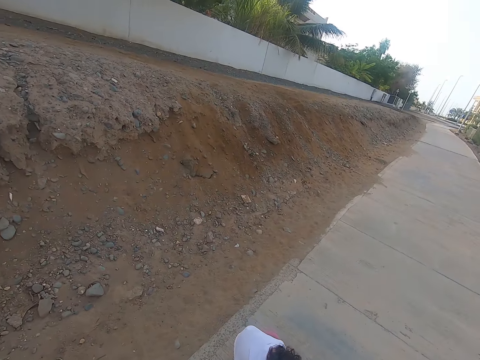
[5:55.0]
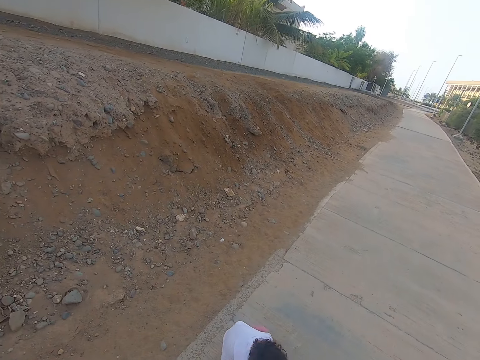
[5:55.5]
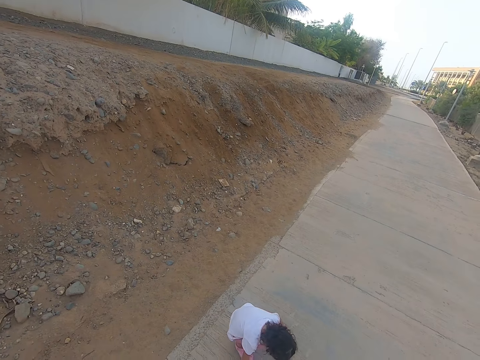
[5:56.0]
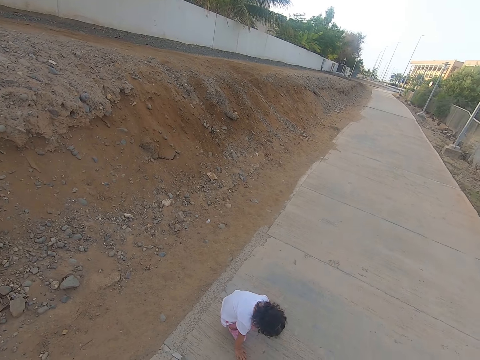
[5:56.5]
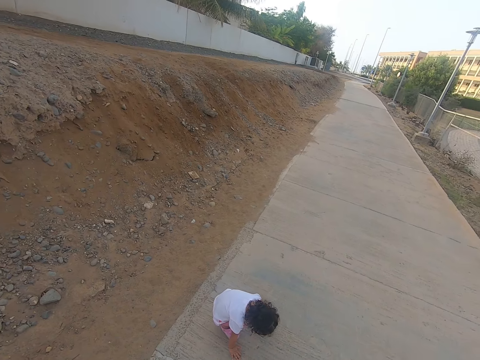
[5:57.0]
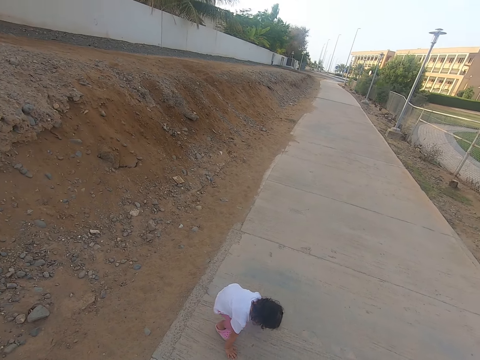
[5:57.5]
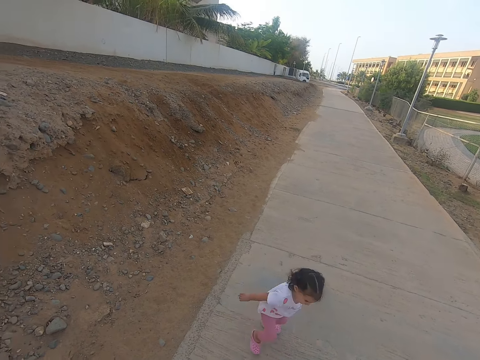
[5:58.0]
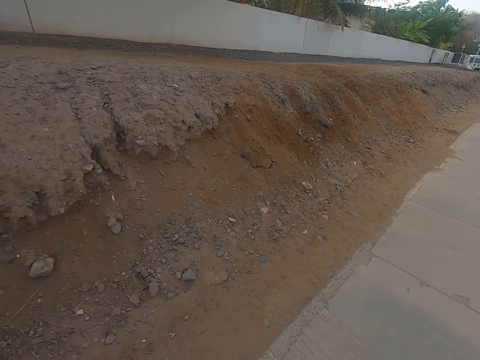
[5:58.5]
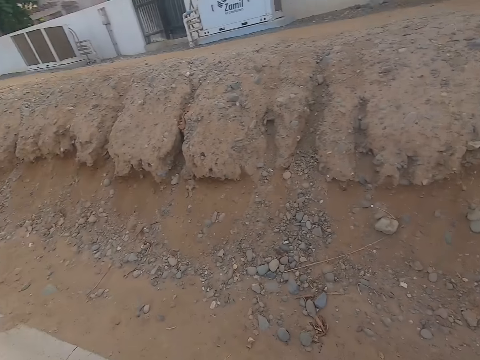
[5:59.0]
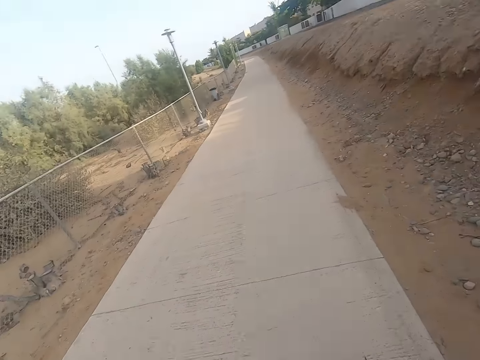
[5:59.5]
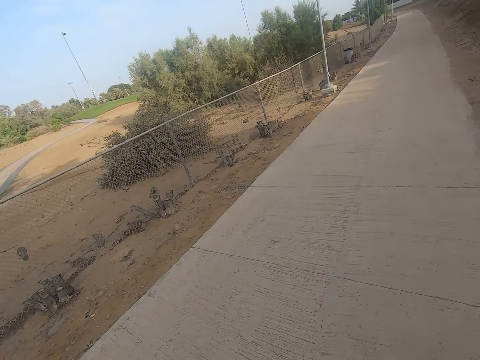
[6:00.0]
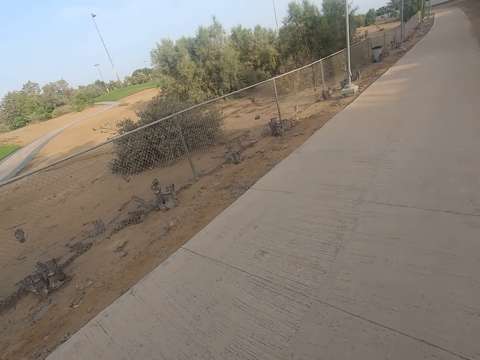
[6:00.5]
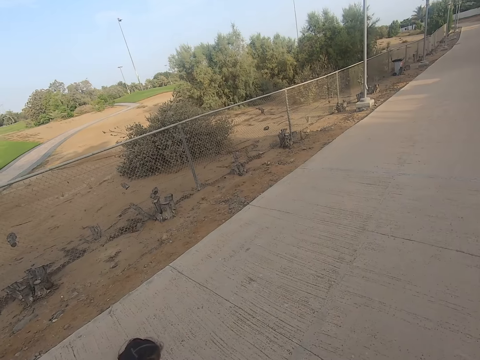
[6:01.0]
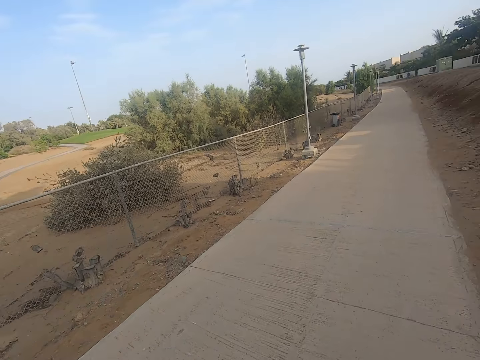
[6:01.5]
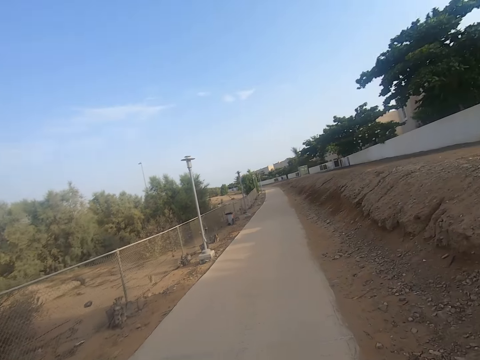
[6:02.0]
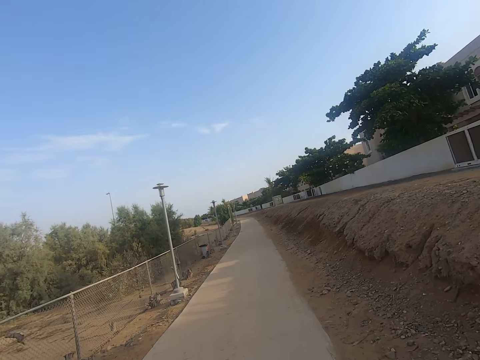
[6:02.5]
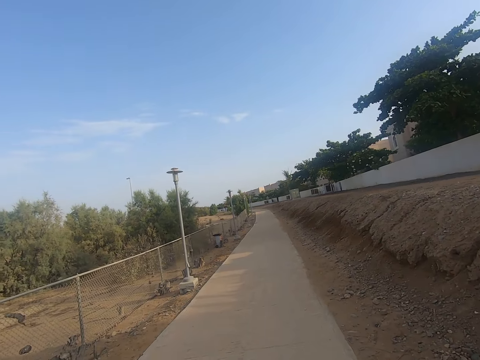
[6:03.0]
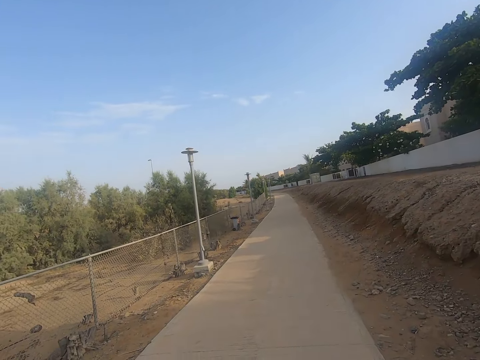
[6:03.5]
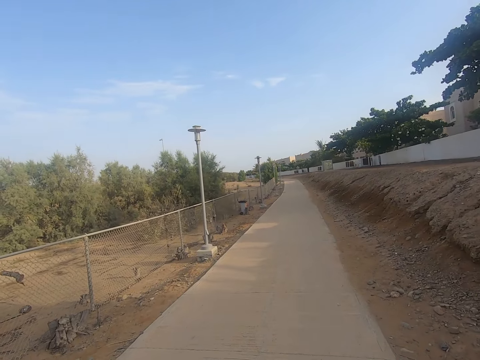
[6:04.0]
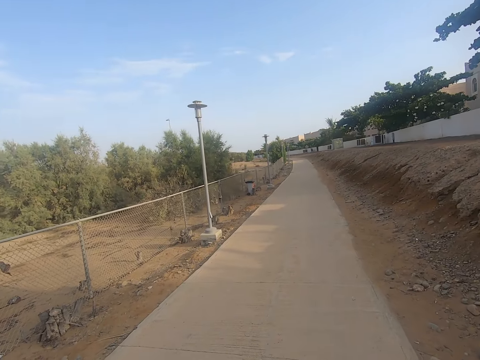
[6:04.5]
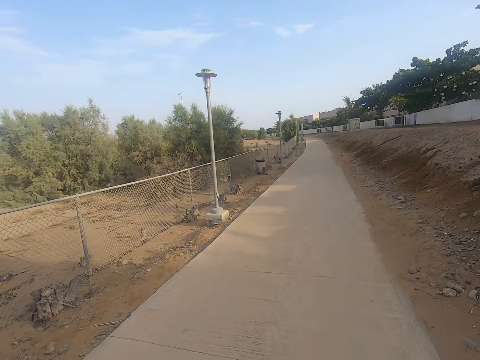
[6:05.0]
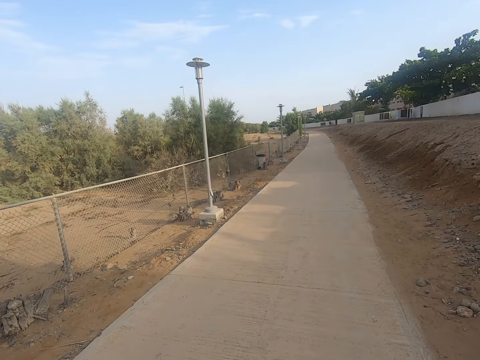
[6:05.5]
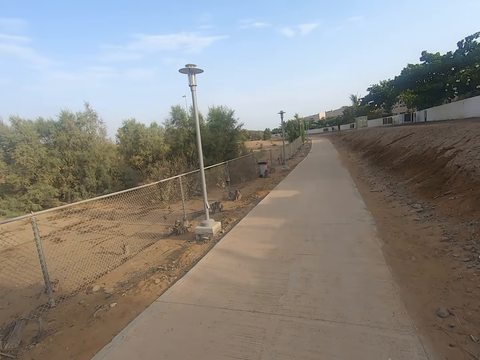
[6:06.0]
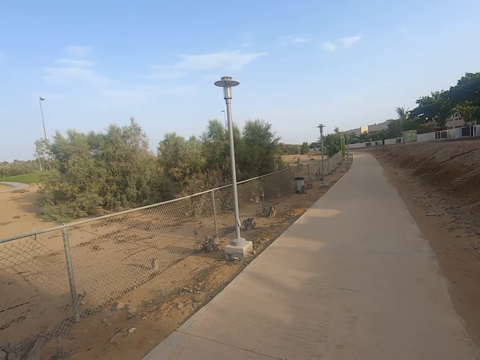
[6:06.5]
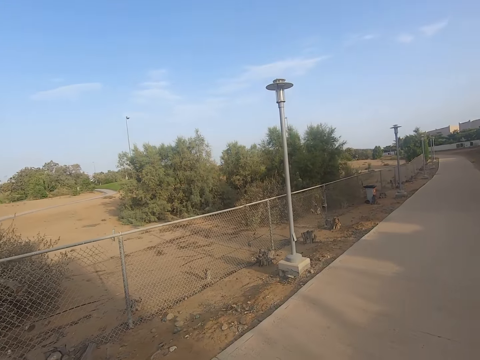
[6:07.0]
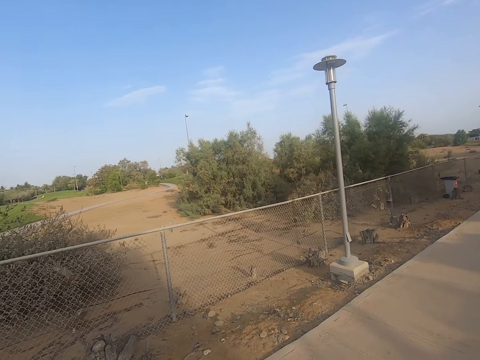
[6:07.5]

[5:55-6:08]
A child squats on the road. The child walks in the sidewalk. The camera wearer looks around. They move the camera around and walk in the sidewalk.

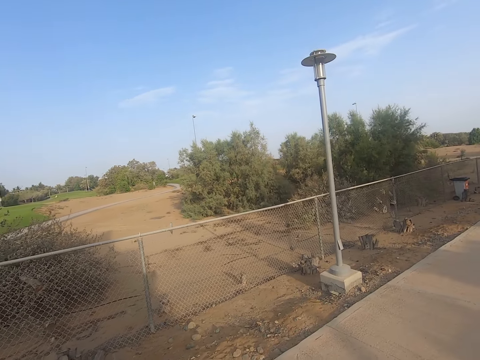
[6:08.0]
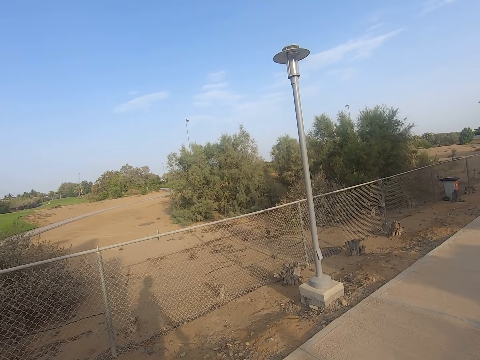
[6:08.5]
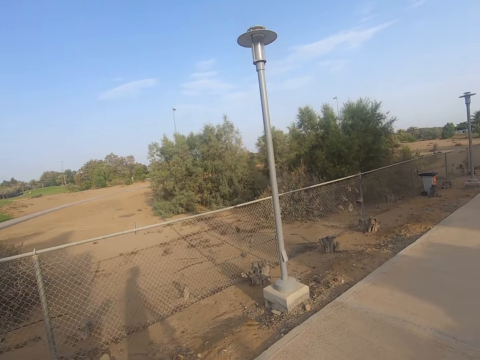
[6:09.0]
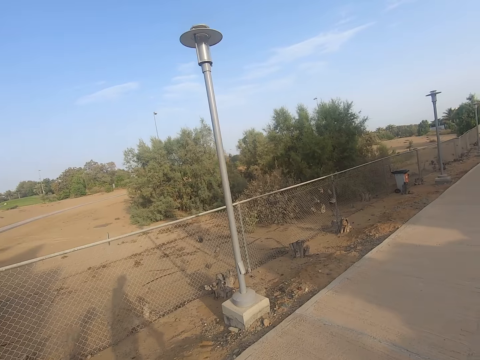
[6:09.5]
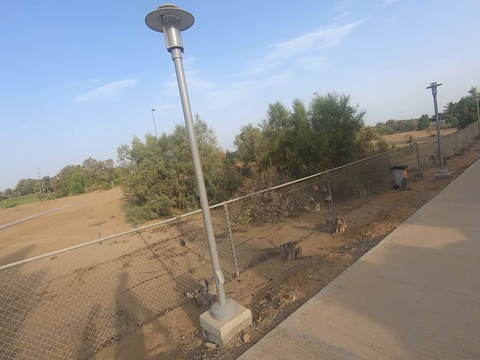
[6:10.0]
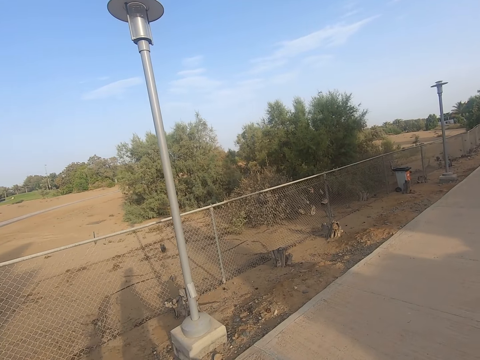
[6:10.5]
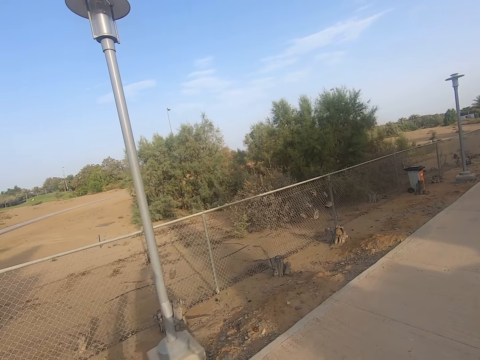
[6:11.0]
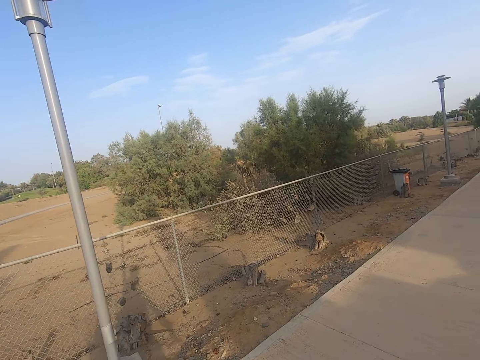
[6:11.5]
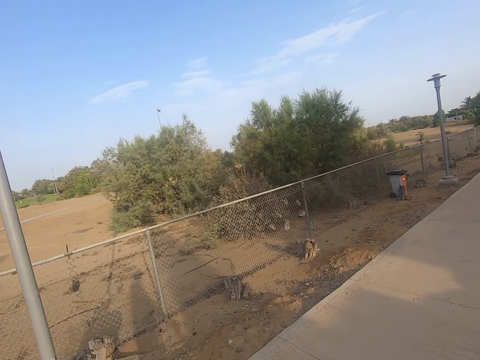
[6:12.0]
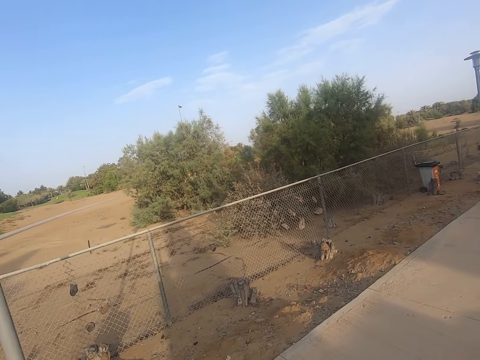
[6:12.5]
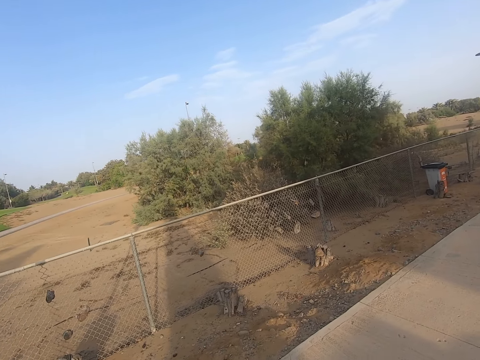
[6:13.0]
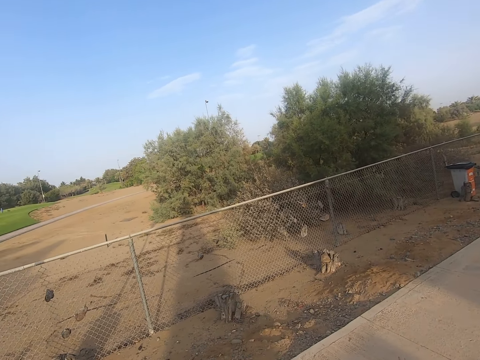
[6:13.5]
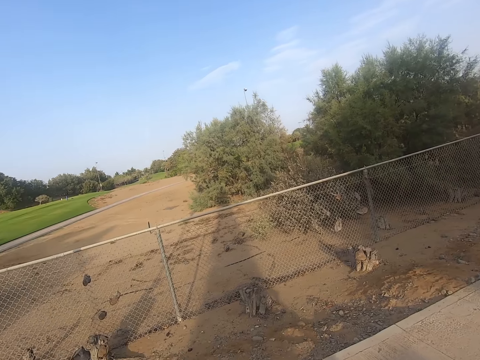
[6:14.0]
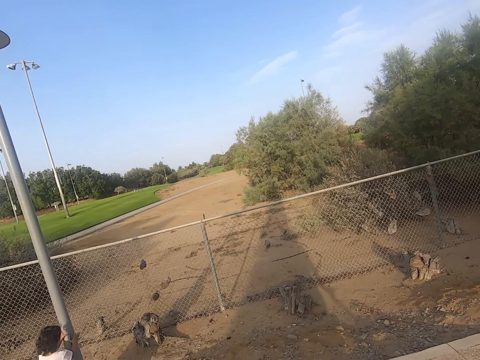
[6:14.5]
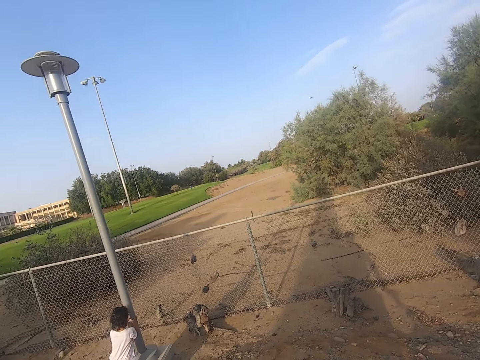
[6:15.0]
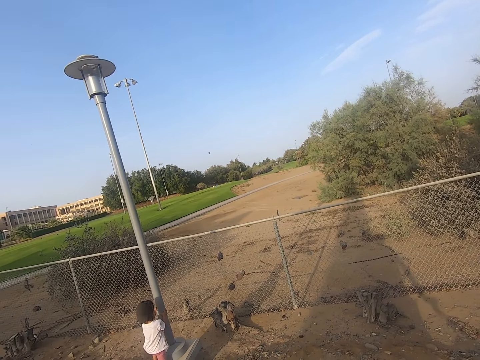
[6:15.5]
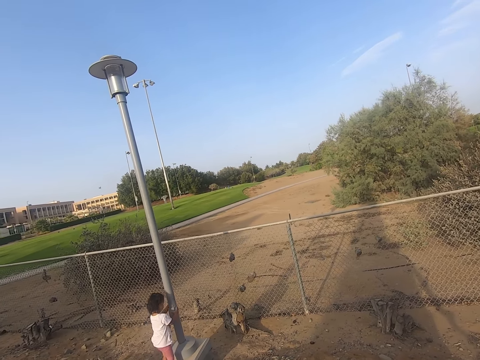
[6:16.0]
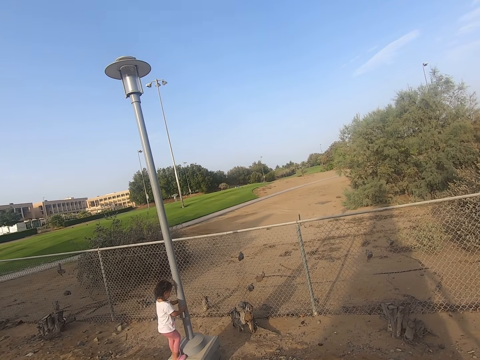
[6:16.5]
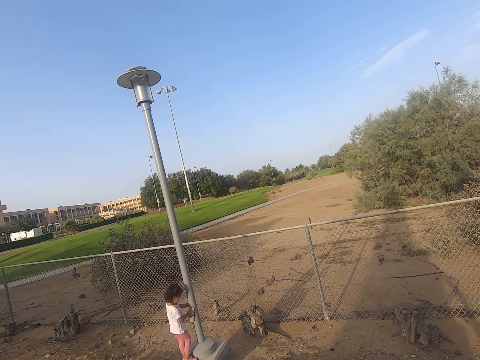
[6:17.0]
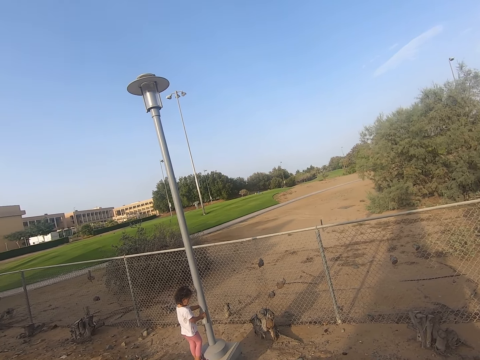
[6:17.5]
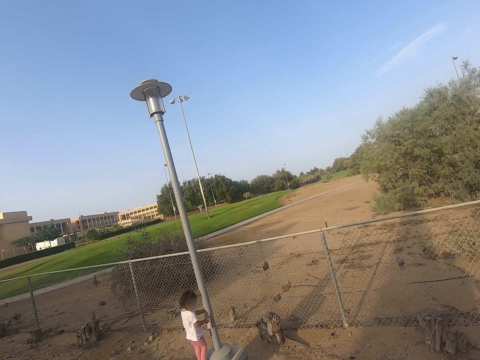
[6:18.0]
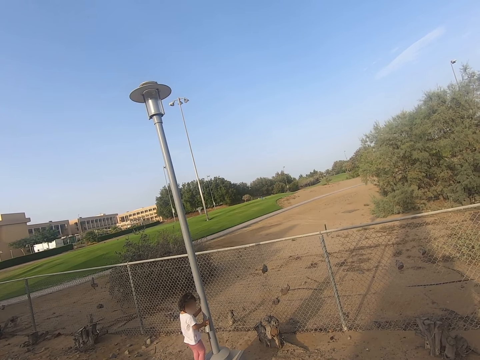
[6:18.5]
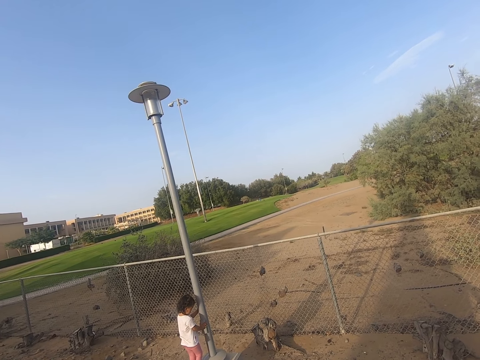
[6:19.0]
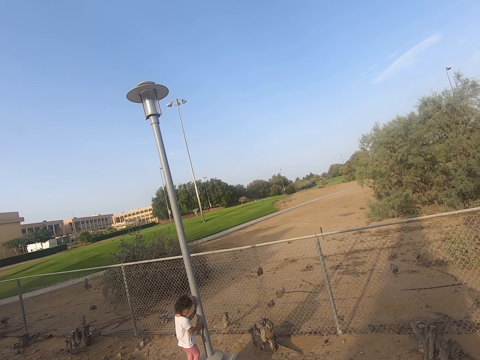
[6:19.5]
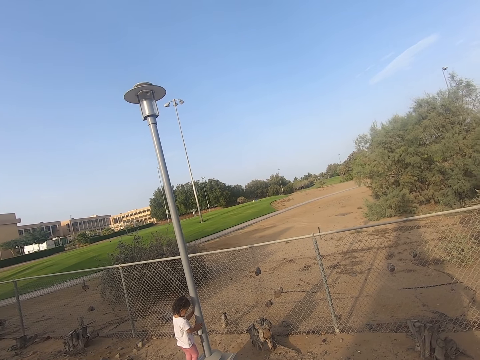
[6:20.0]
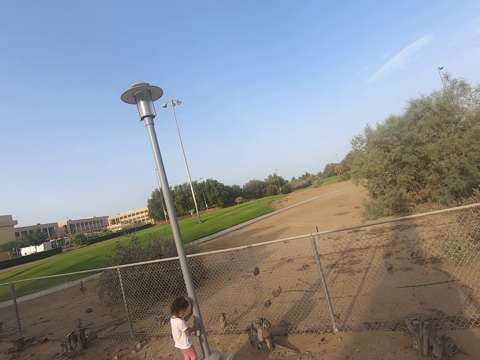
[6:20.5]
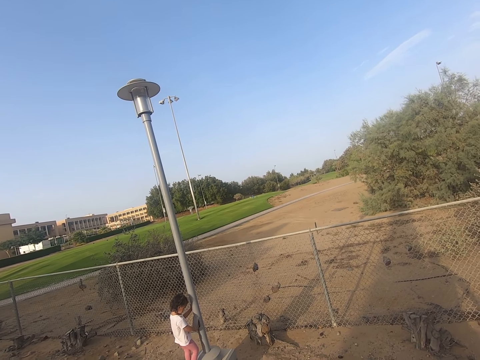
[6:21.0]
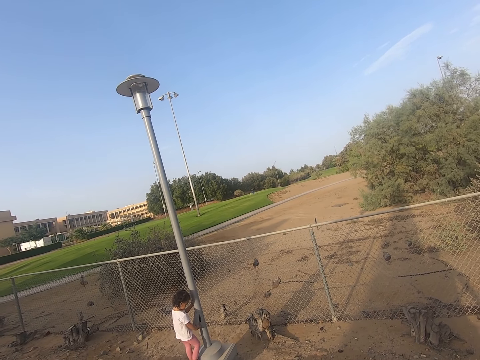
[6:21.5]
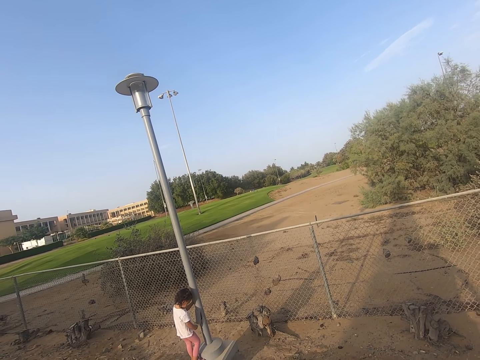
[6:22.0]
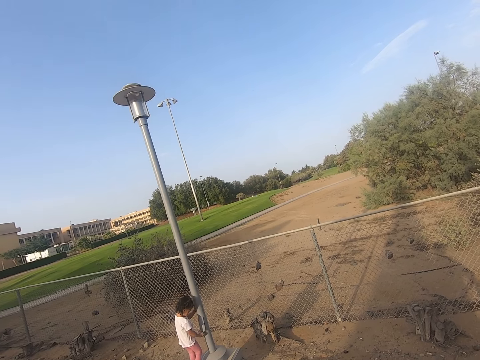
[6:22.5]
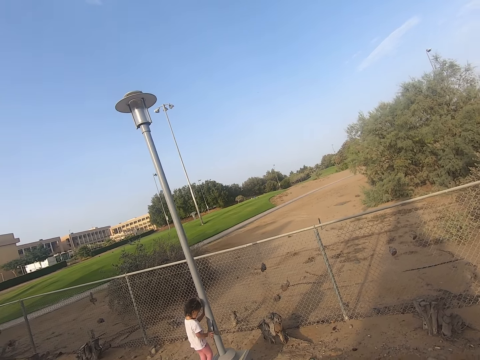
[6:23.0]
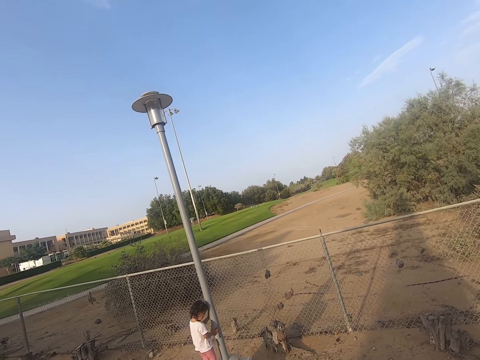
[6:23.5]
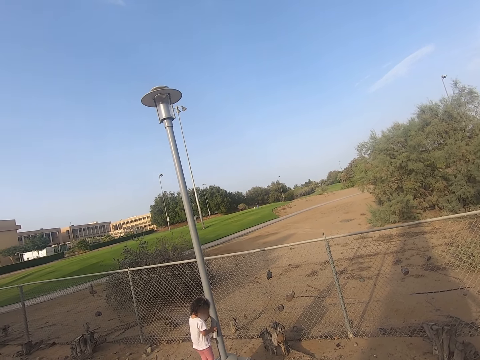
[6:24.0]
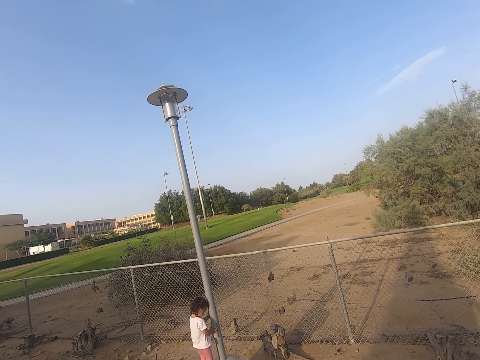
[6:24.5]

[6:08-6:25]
The camera wearer walks along the road. They look around and move the camera around. A child climbs a stone. The camera wearer touches a street light pole. The child holds the pole.
